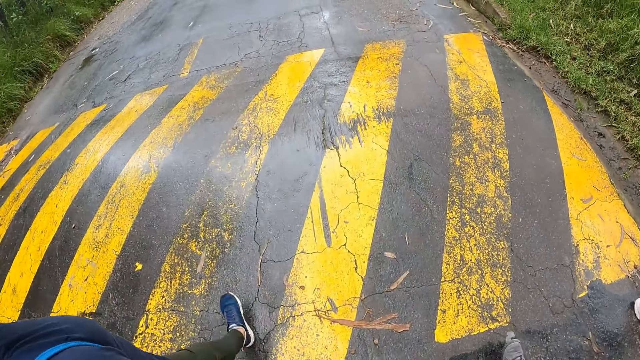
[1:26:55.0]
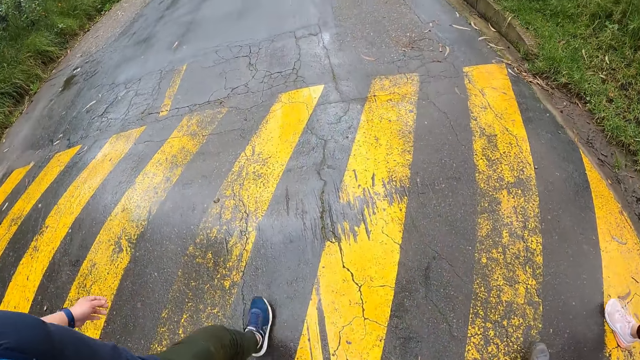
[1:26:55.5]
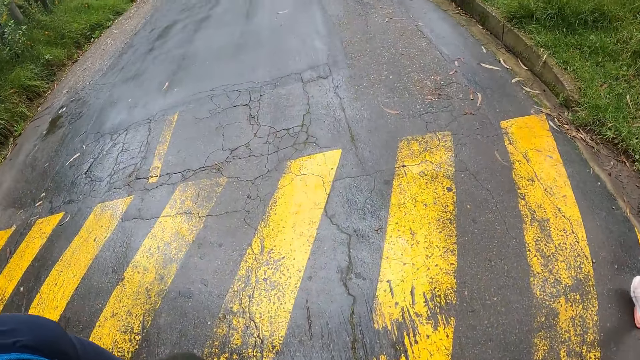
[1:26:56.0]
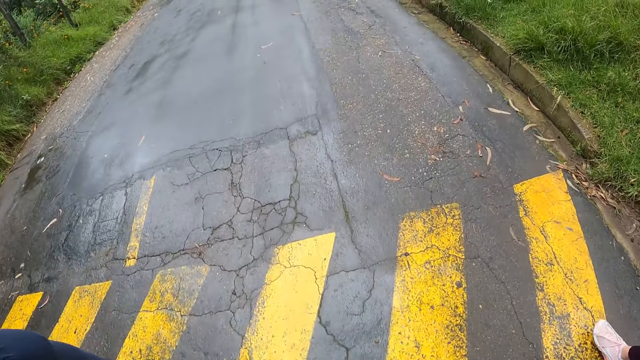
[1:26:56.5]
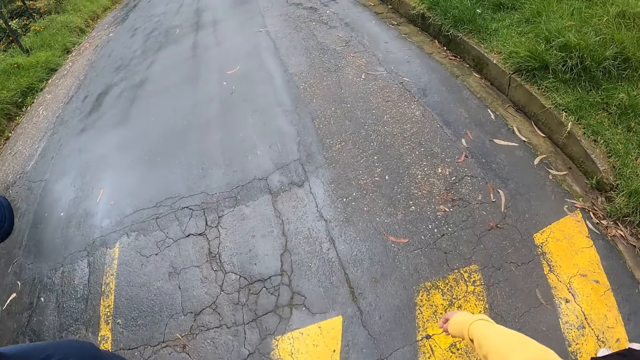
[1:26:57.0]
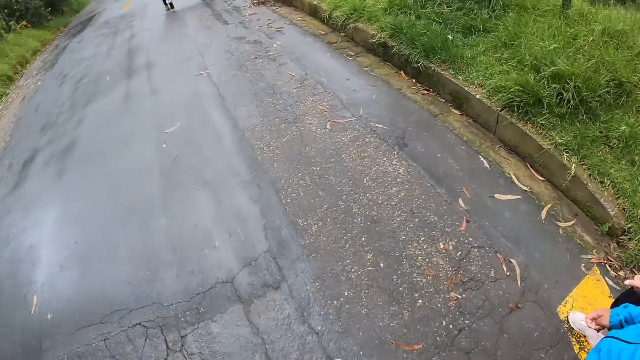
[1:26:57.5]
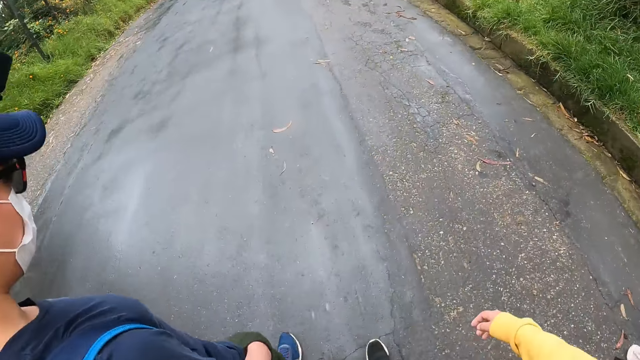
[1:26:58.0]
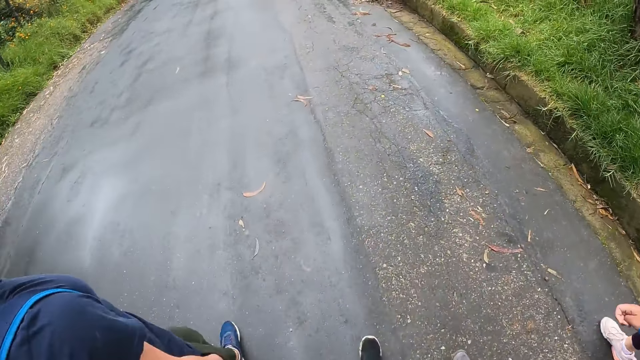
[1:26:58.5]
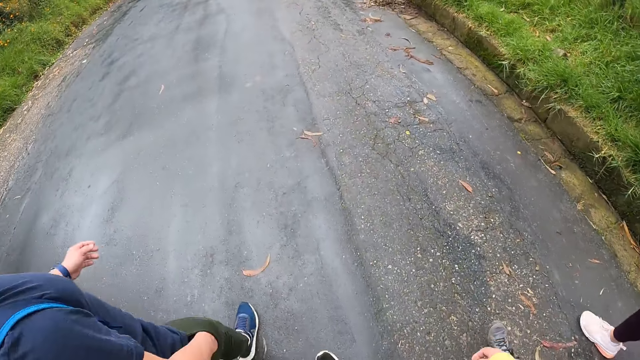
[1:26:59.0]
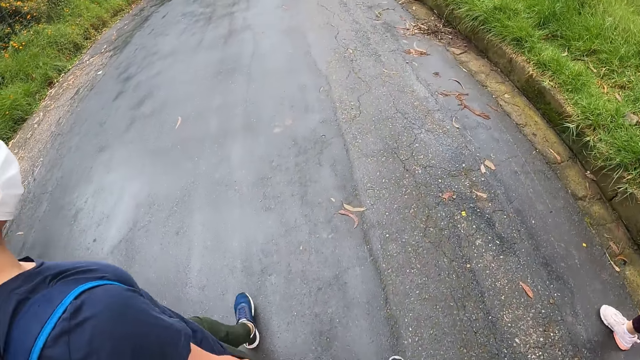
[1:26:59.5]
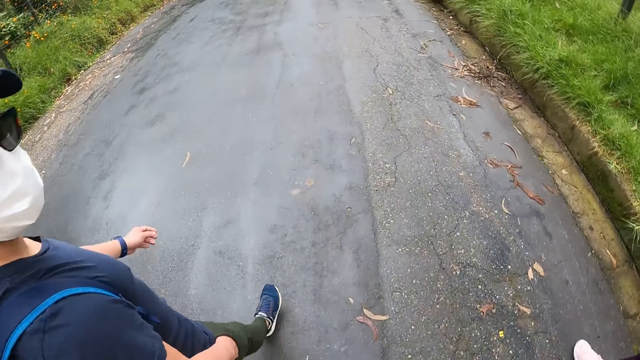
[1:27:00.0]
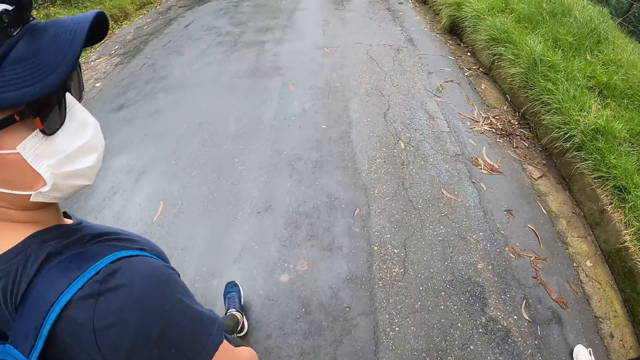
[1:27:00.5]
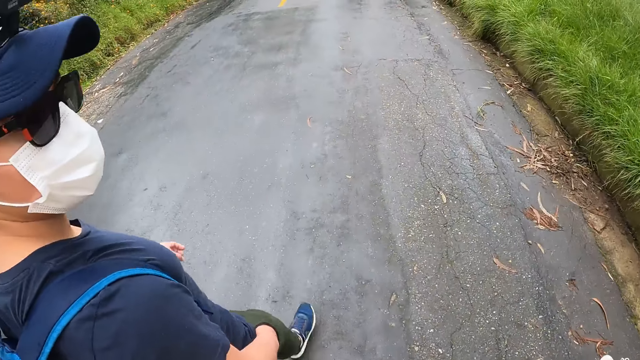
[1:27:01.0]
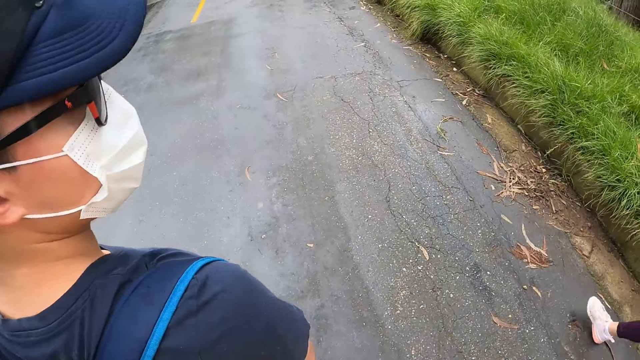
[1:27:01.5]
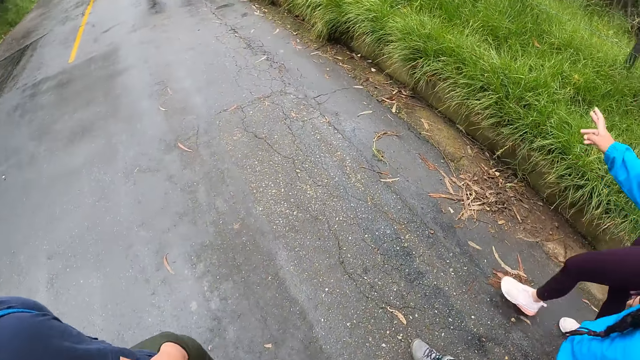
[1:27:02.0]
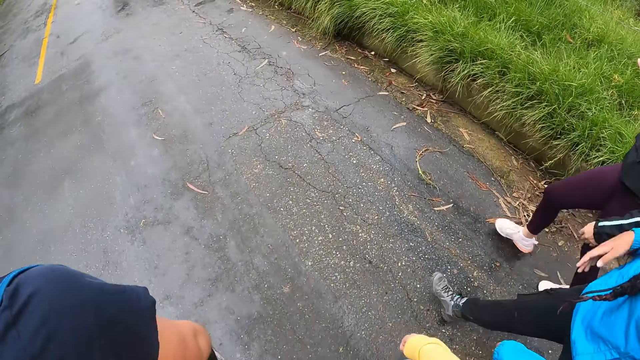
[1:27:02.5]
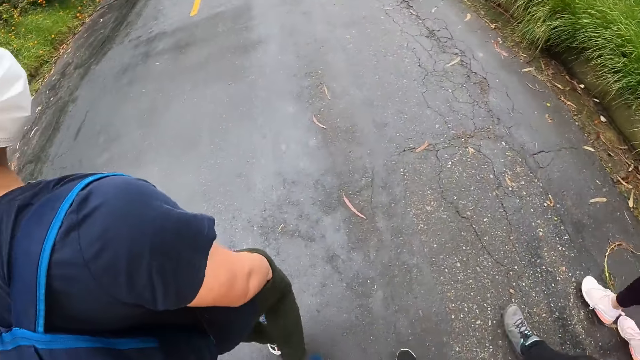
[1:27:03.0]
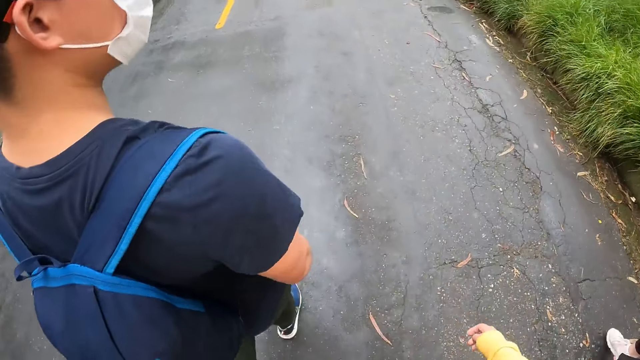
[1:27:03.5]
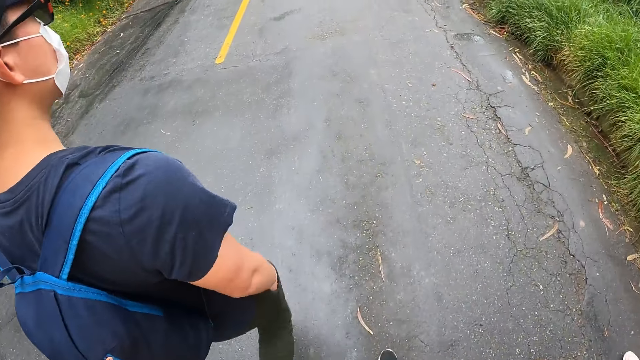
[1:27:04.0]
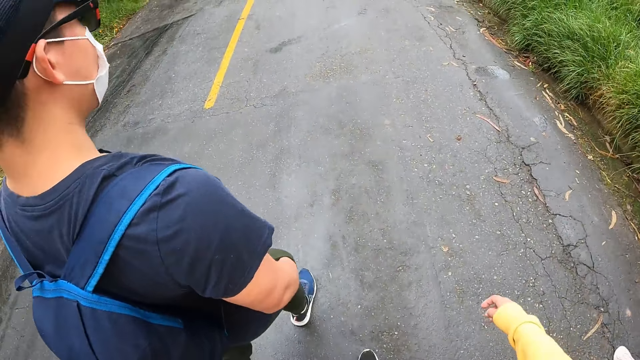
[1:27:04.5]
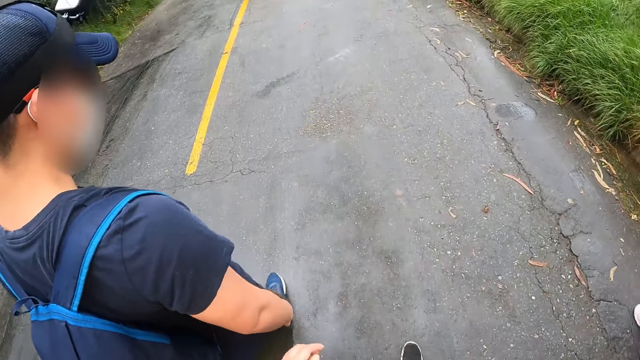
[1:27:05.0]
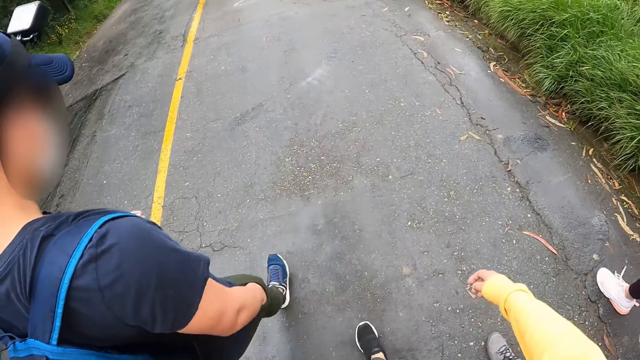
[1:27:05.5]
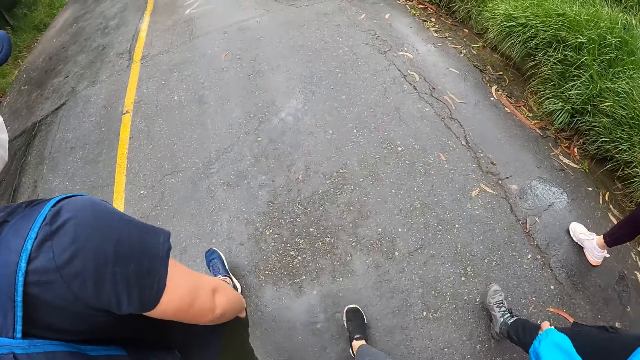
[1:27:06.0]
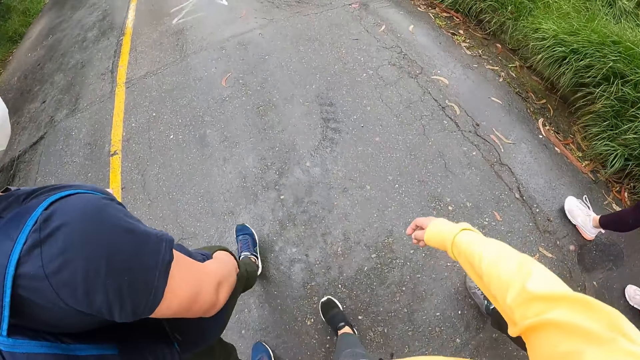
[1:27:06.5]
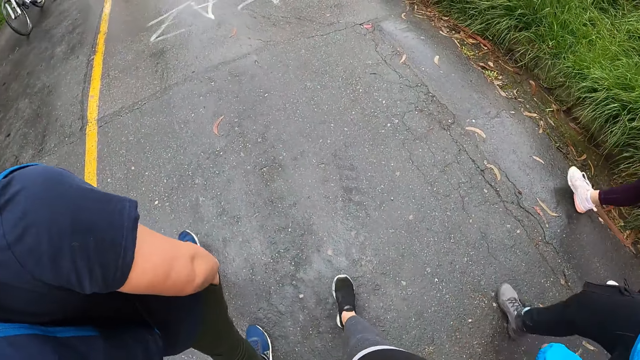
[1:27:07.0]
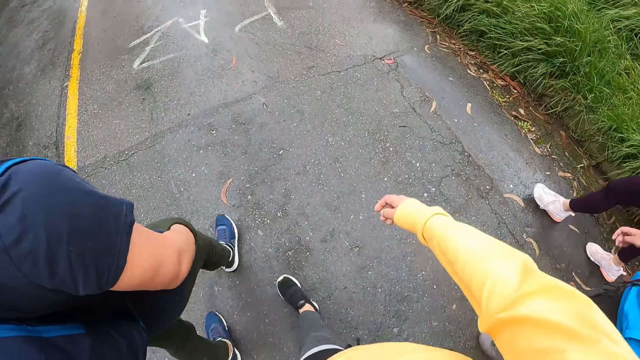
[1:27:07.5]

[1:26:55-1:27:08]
A woman moves a hand. Another woman moves a hand. The camera wearer walks on the road.

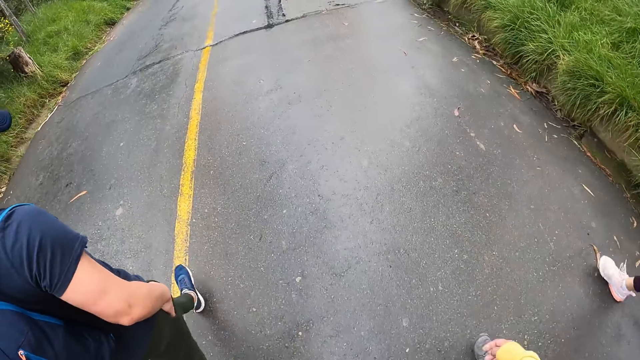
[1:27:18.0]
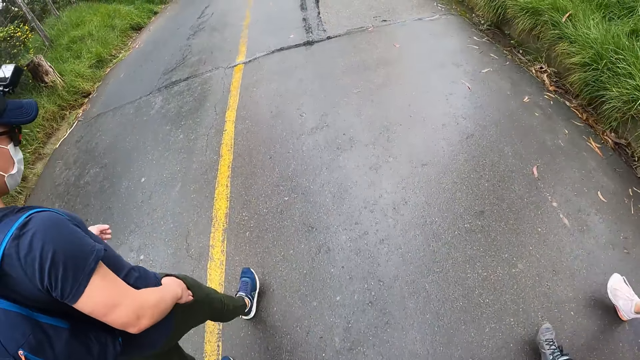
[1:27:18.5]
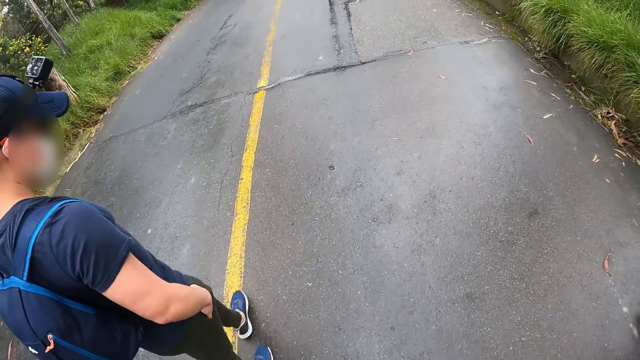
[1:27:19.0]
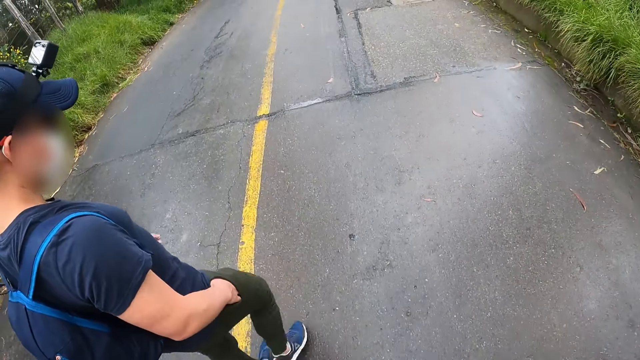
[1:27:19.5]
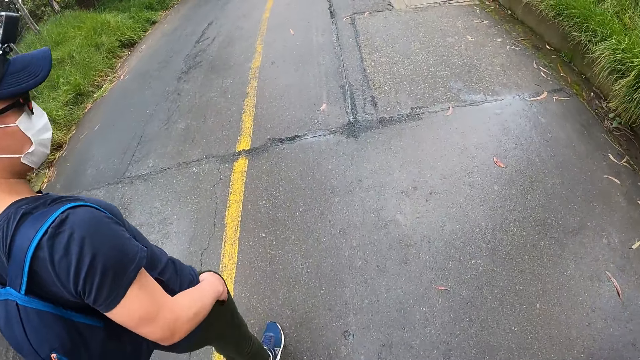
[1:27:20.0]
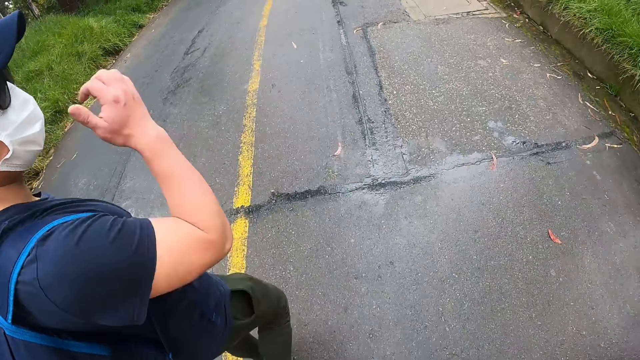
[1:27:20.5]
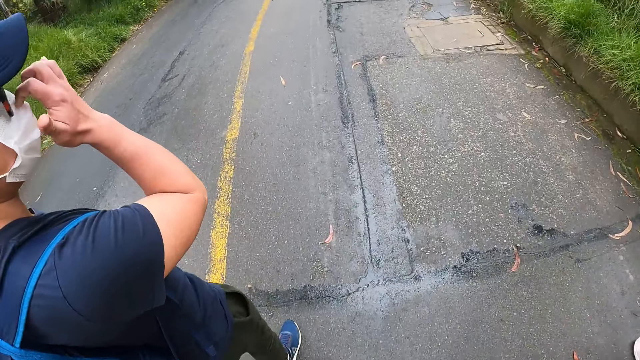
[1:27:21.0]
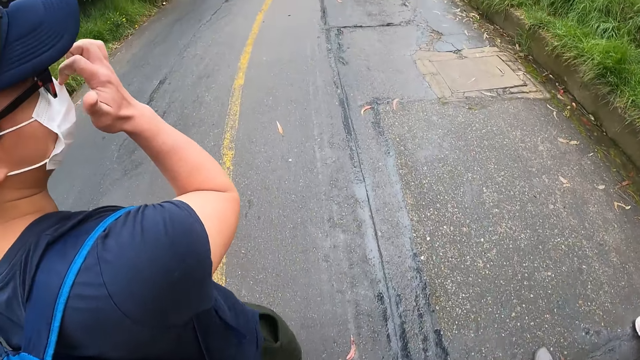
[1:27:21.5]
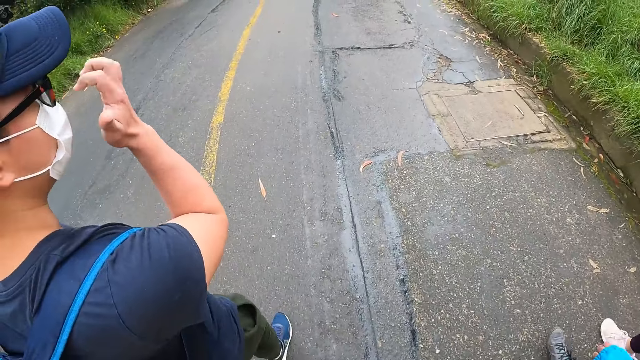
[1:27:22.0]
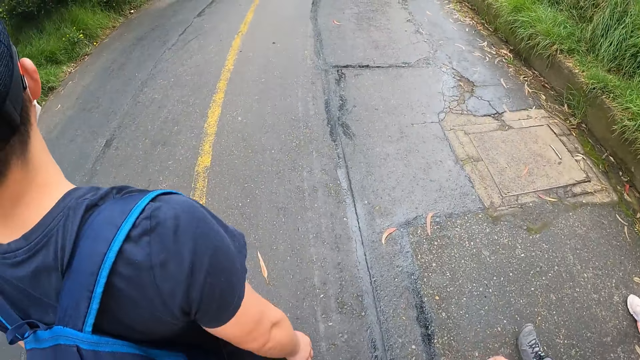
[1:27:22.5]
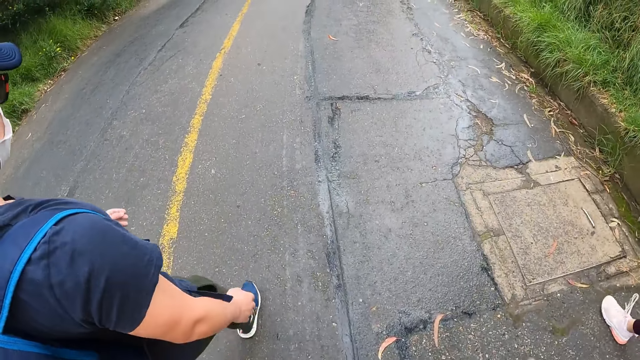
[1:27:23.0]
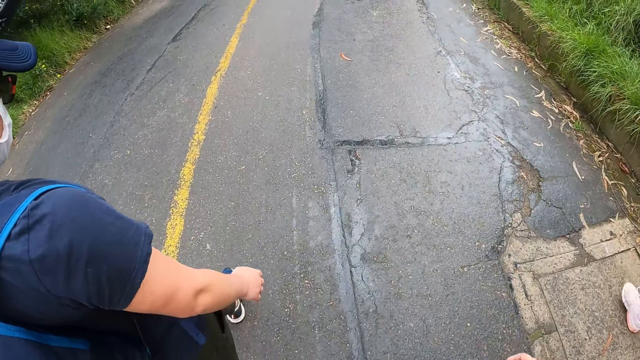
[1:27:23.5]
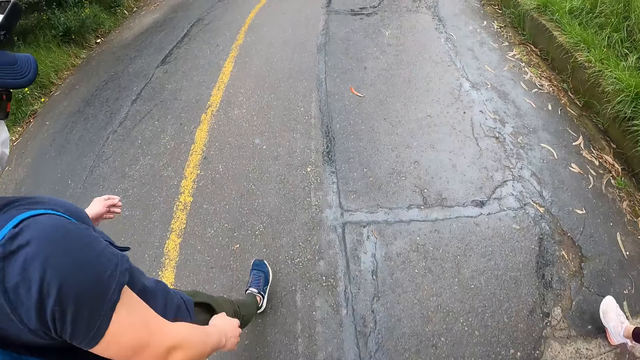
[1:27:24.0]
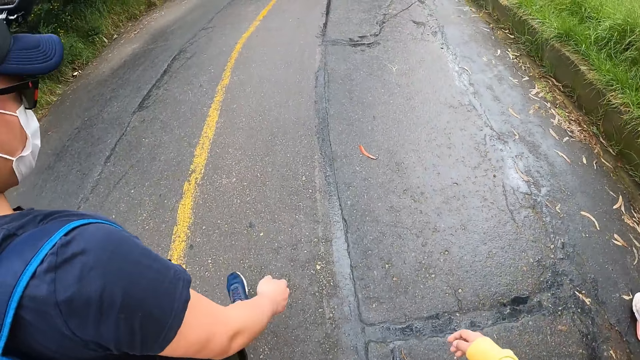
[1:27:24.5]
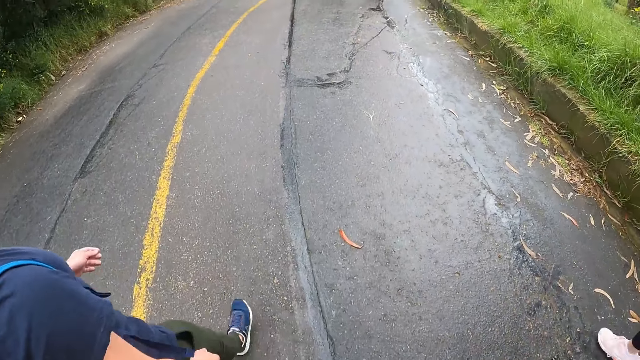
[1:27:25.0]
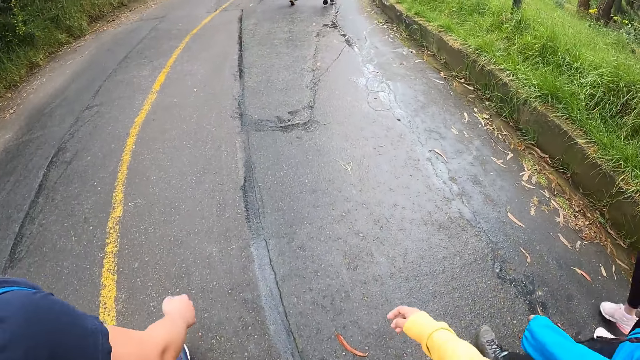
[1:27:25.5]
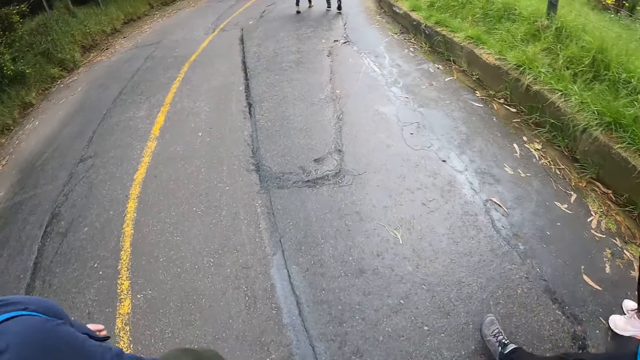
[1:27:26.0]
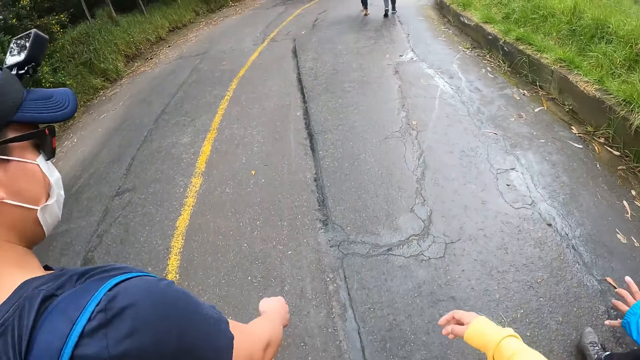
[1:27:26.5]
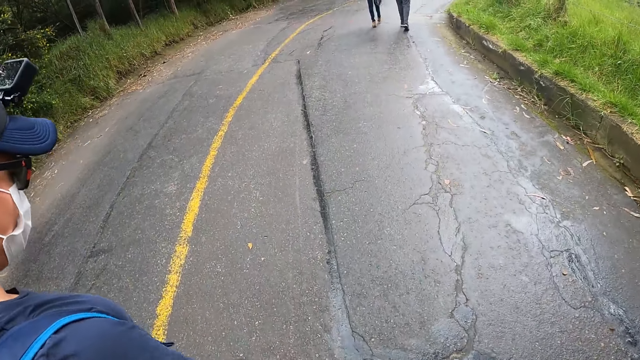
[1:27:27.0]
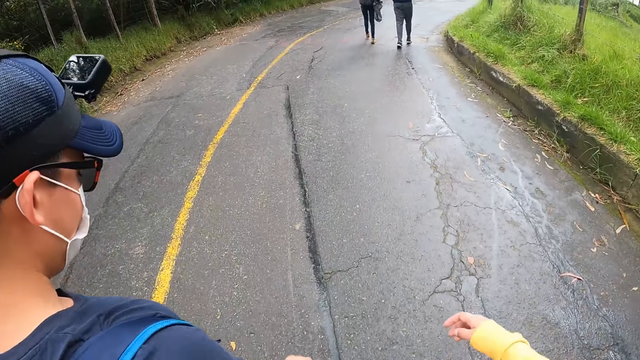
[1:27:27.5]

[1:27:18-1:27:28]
A man removes his right hand from his pocket. The man rubs the nose mask on his face with his right hand. The man walks beside the camera wearer.
